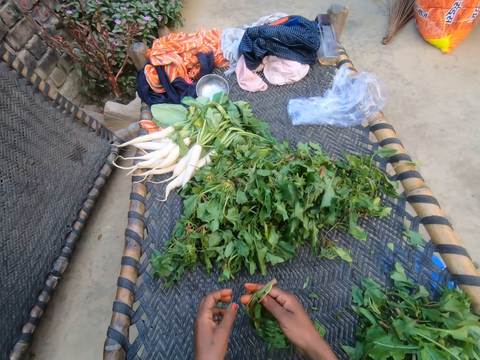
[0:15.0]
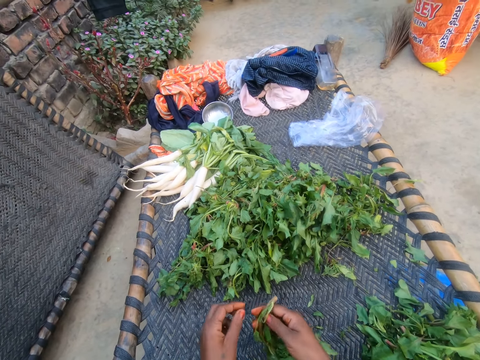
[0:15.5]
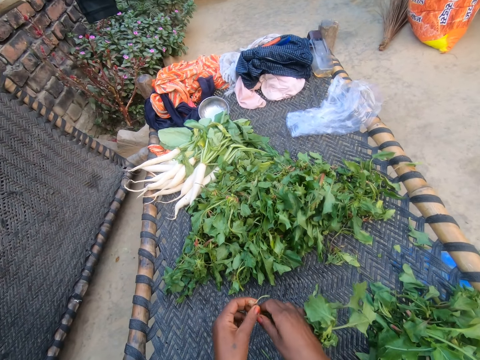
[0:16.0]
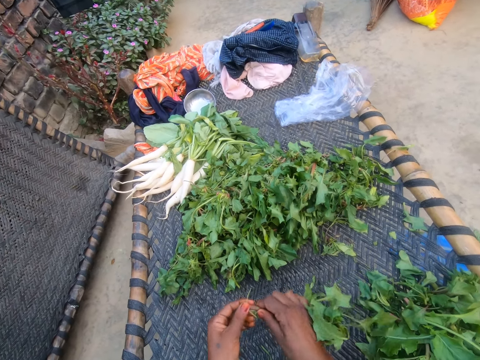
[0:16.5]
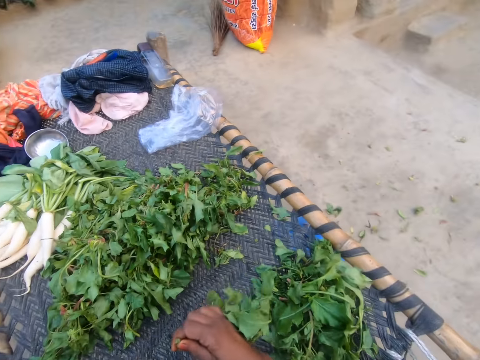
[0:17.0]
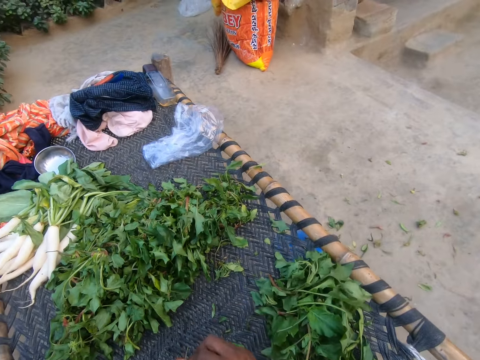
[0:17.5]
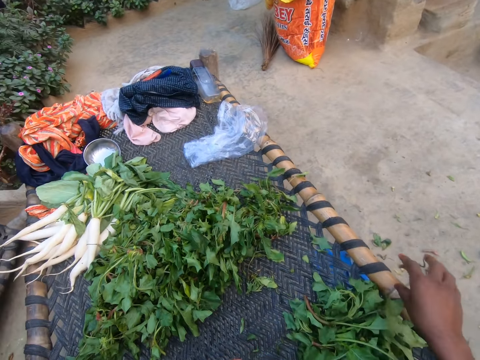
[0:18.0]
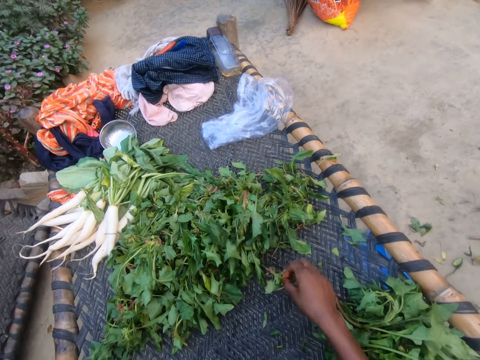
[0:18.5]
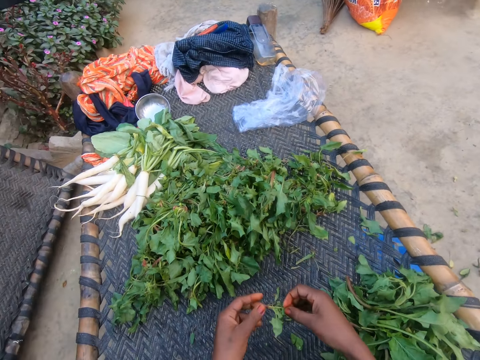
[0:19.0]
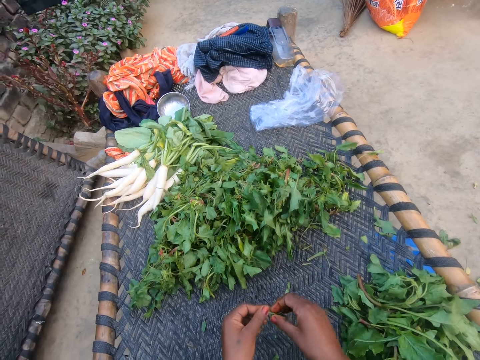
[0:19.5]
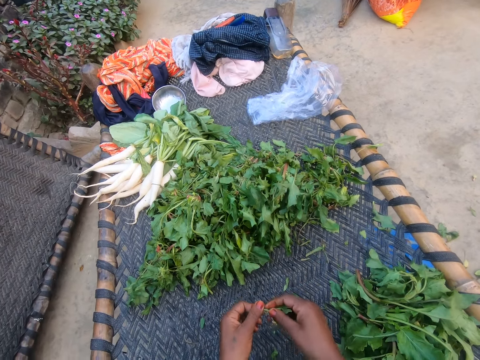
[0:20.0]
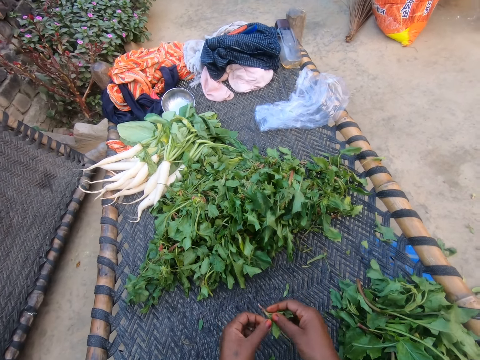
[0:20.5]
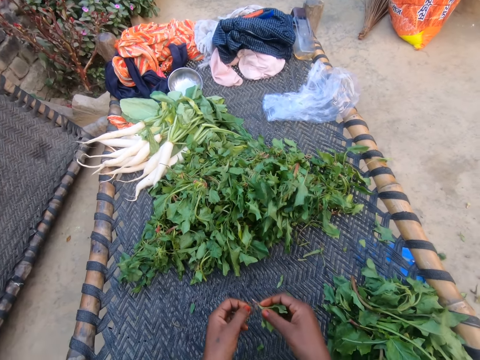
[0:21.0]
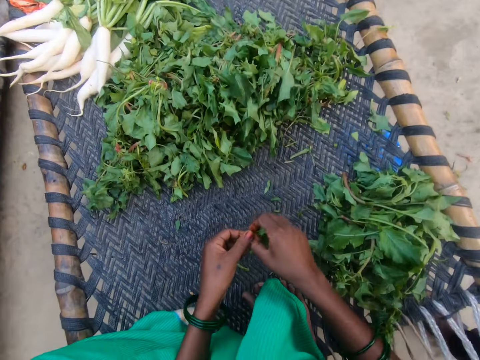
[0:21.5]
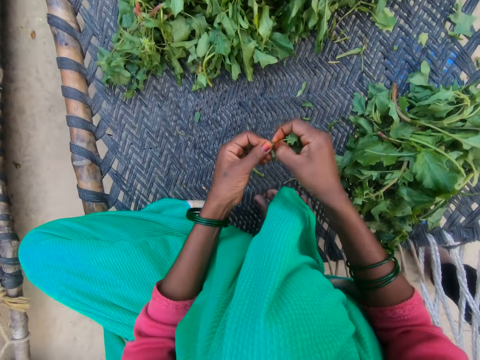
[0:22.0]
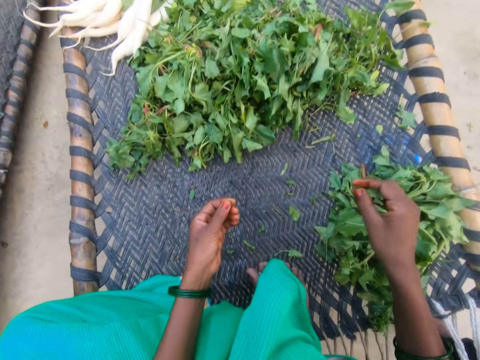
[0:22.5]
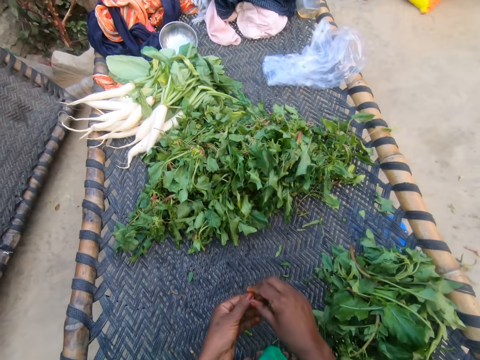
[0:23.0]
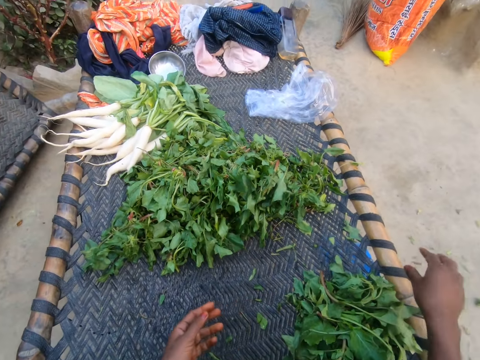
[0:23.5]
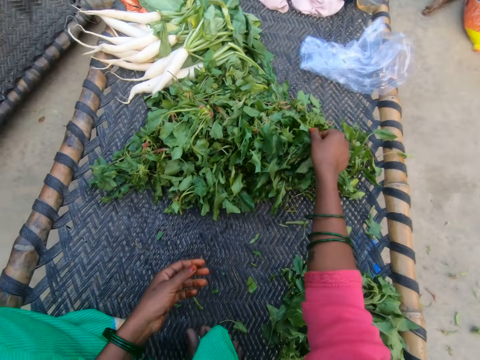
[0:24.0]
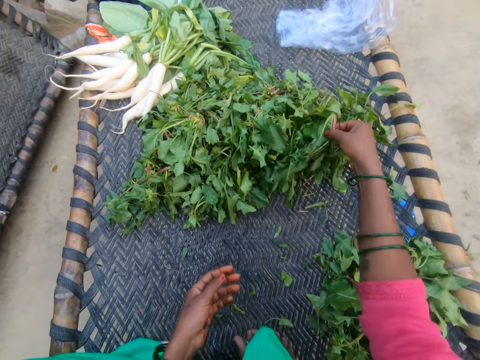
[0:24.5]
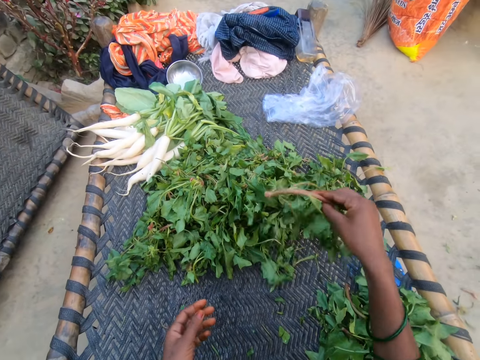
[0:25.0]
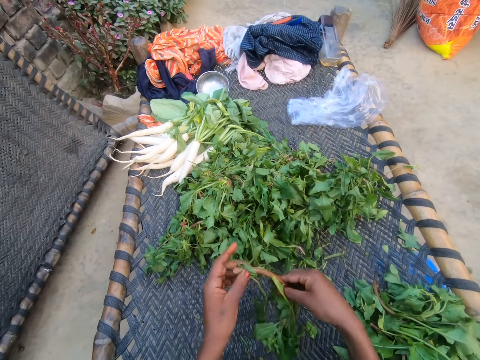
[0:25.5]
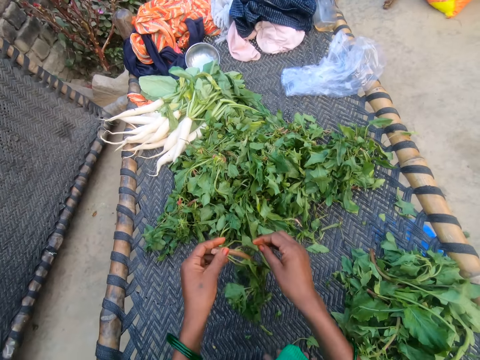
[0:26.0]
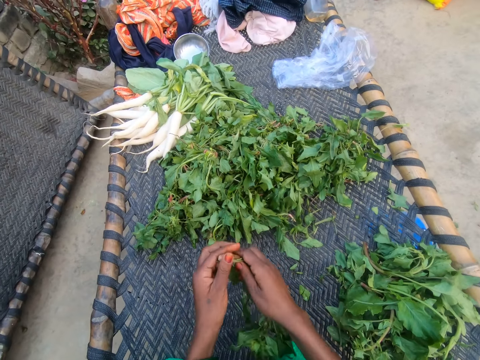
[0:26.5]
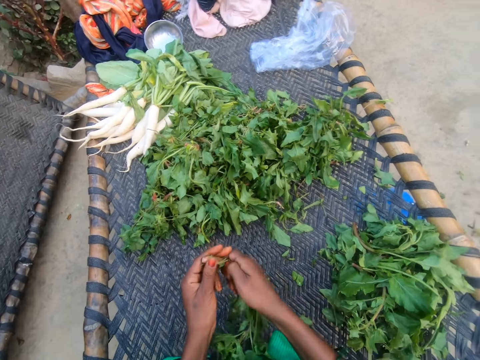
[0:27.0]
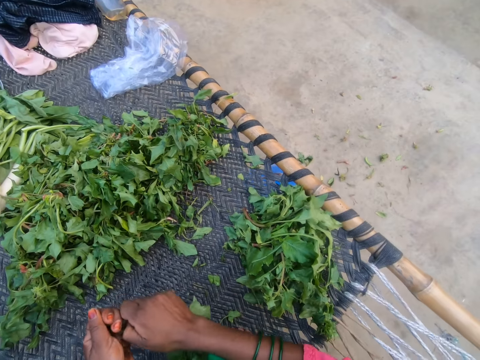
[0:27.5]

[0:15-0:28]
The camera wearer cuts the vegetable with her hands. She drops the vegetable on the chair with other vegetables. She picks a vegetable from the bunch of vegetables. She cuts the vegetable with her hands. She drops the vegetable on the chair with other vegetables. She throws dirt on the floor. She picks a vegetable from the bunch of vegetables. She cuts the vegetable with her hands.

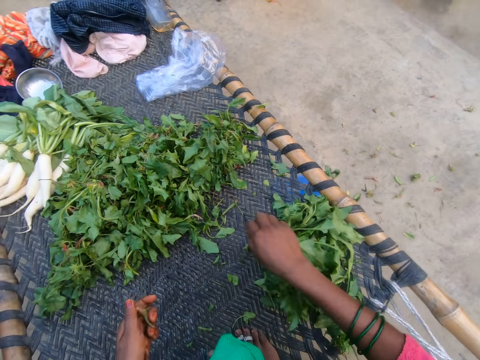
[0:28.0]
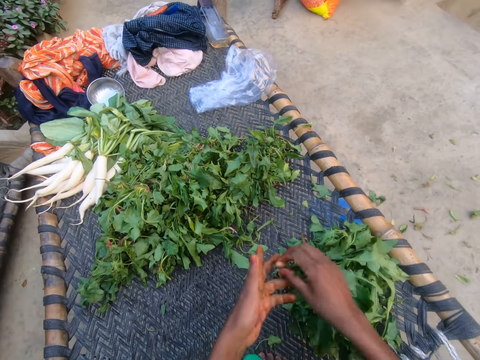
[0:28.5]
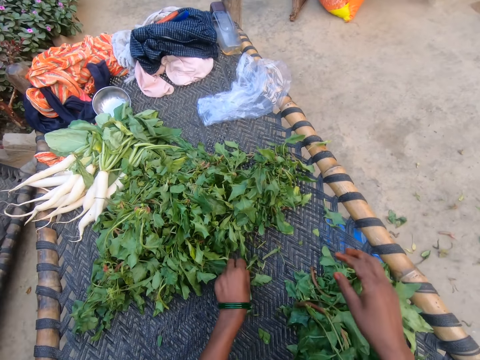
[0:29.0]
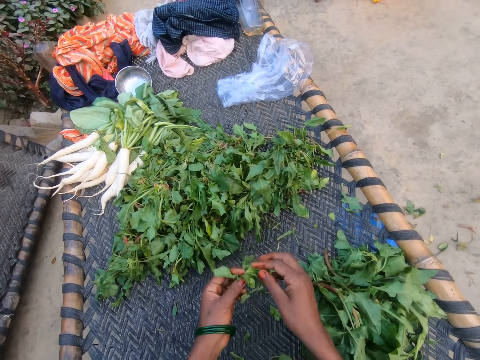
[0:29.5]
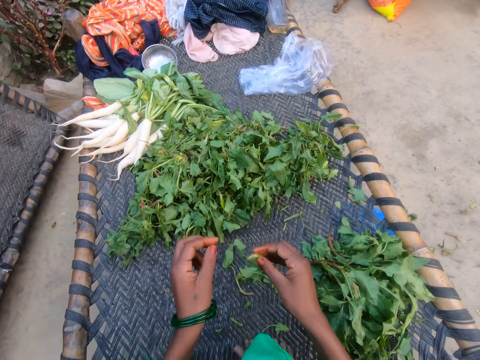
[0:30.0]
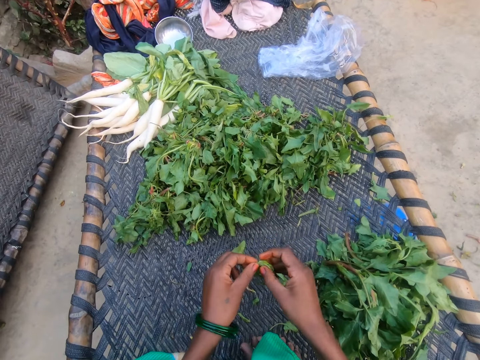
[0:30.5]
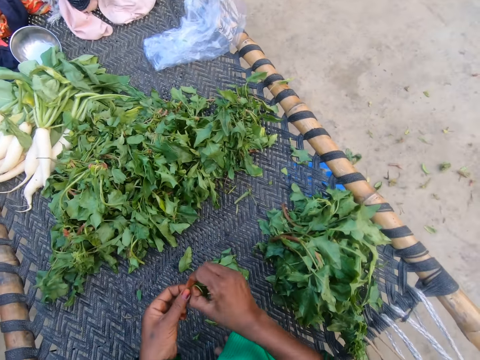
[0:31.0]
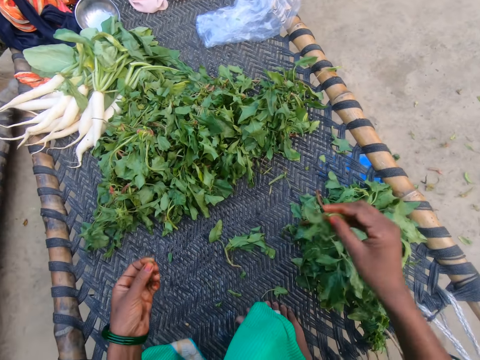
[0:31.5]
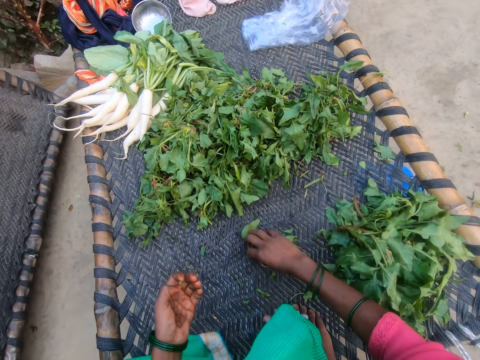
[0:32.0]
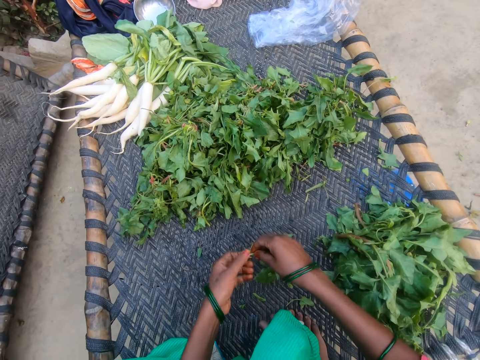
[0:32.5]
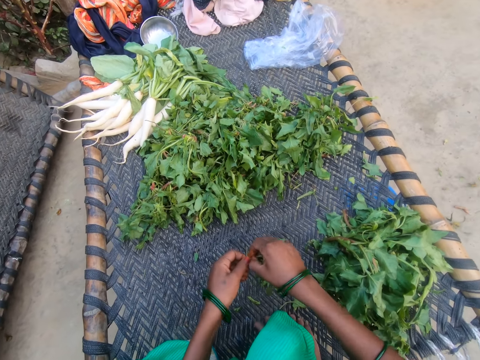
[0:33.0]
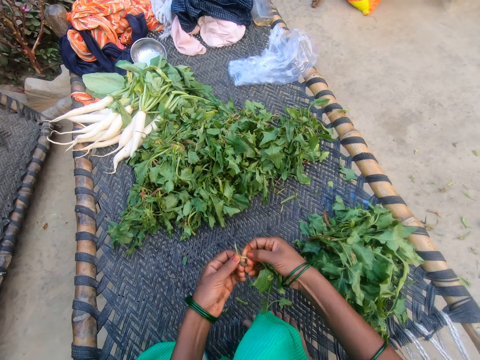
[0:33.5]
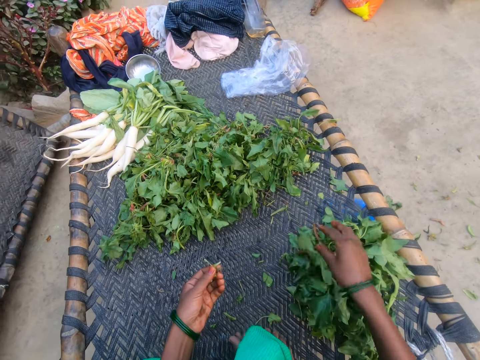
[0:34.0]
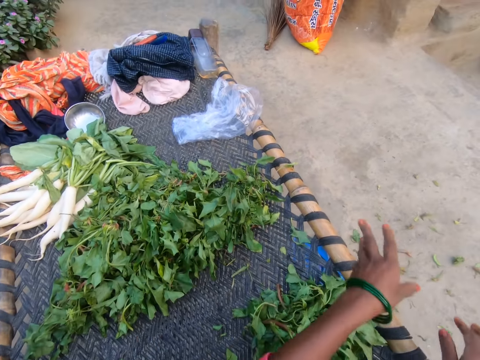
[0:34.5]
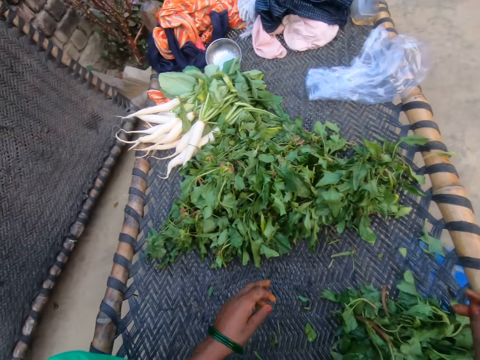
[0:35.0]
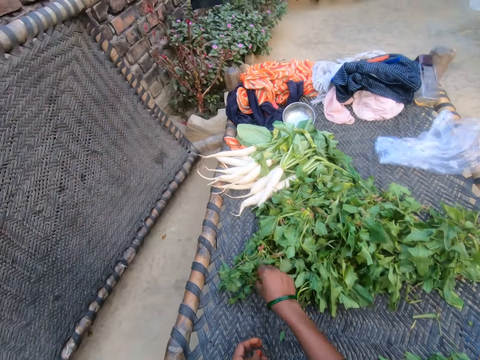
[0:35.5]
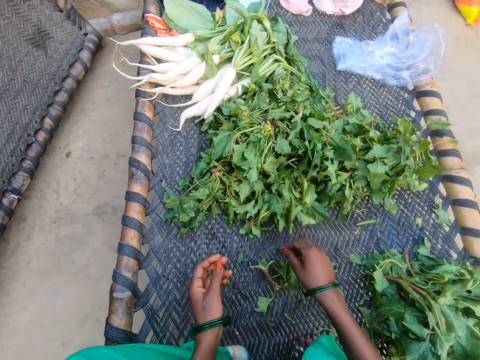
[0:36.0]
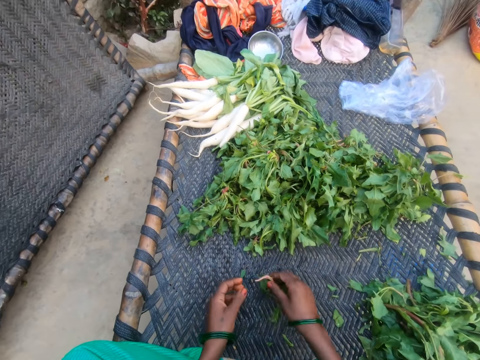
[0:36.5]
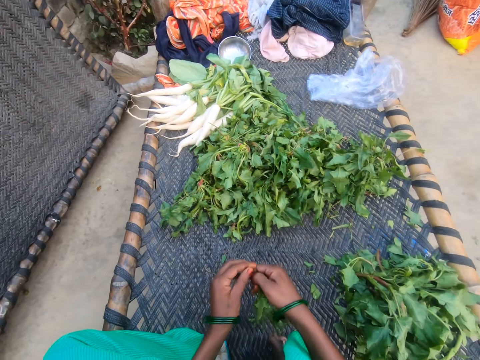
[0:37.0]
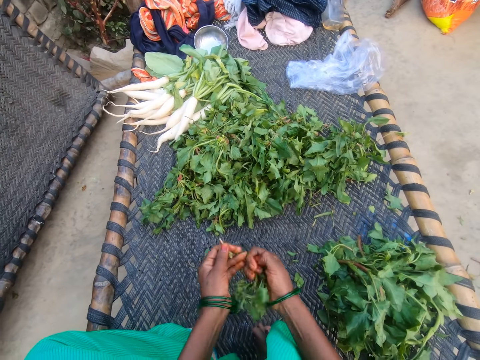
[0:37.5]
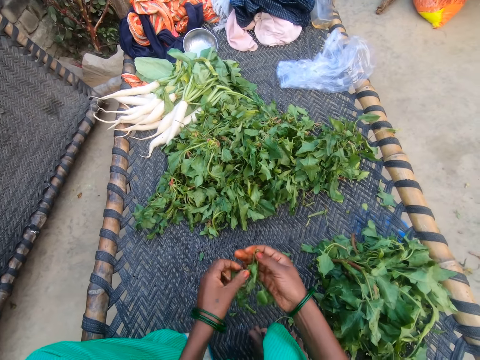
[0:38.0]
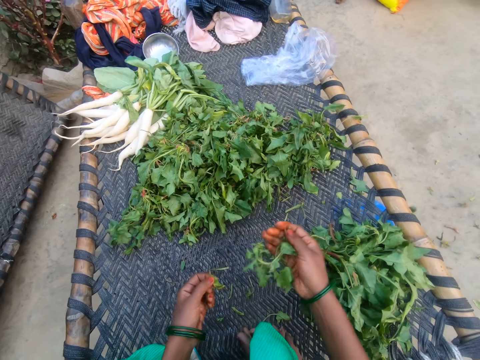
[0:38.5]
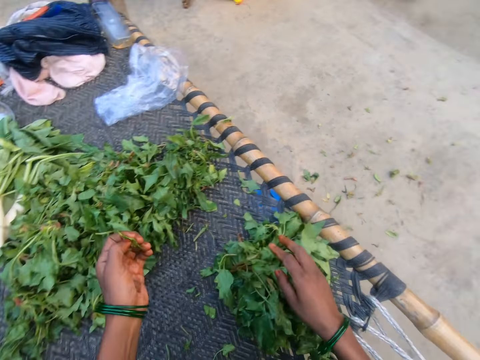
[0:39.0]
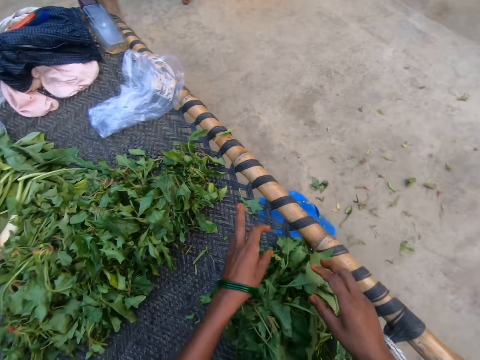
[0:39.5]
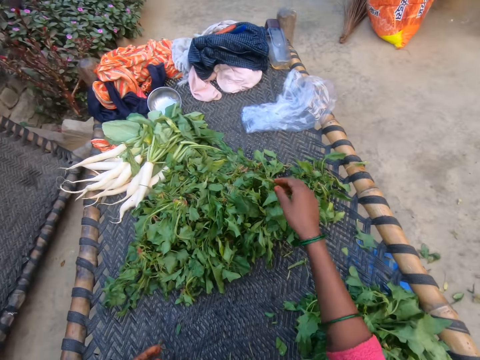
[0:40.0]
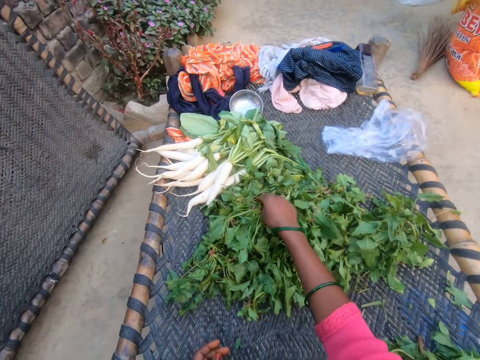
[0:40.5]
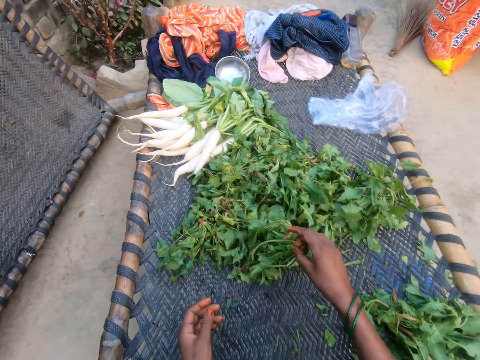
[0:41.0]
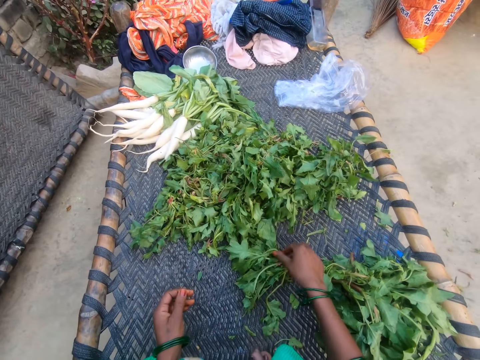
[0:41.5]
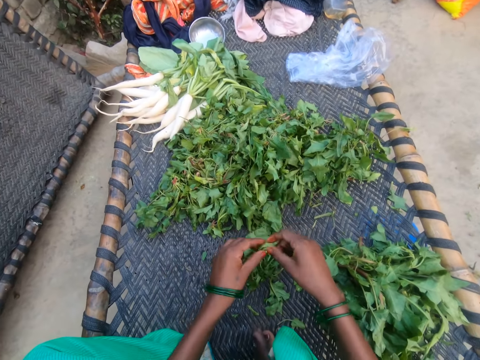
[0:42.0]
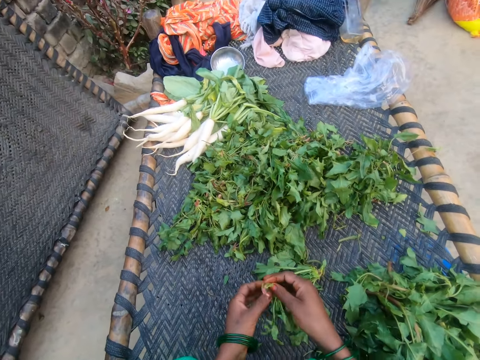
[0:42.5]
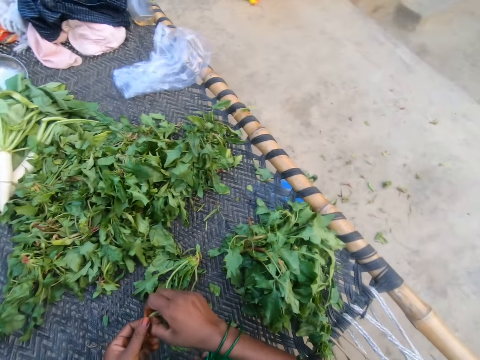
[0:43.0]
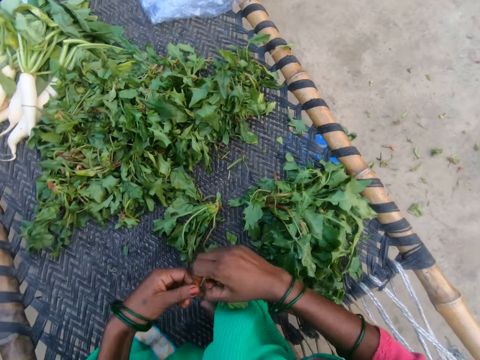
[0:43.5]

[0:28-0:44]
The camera wearer drops the vegetable on the chair with other vegetables. She throws dirt on the floor. She picks a vegetable from the bunch of vegetables. She cuts the vegetable with her hands. She drops the vegetable on the chair with other vegetables. She picks a vegetable from the bunch of vegetables. She cuts the vegetable with her hands. She drops the vegetable on the chair with other vegetables. She throws dirt on the floor. She picks a vegetable from the bunch of vegetables. She cuts the vegetable with her hands. She drops the vegetable on the chair with other vegetables. She throws dirt on the floor. She picks a vegetable from the bunch of vegetables. She cuts the vegetable with her hands.
